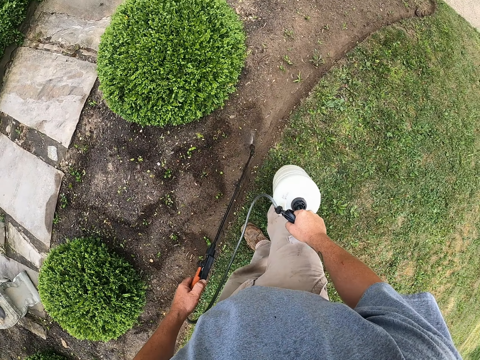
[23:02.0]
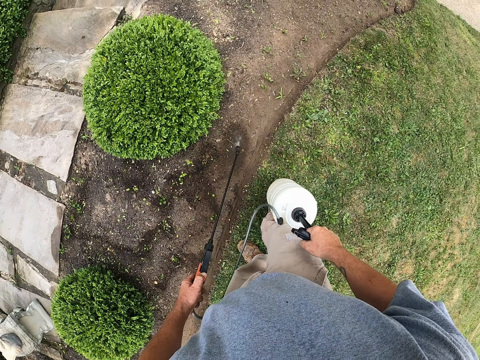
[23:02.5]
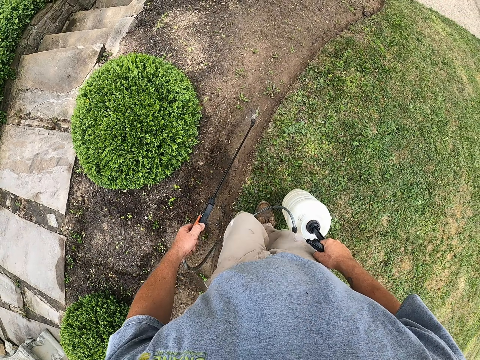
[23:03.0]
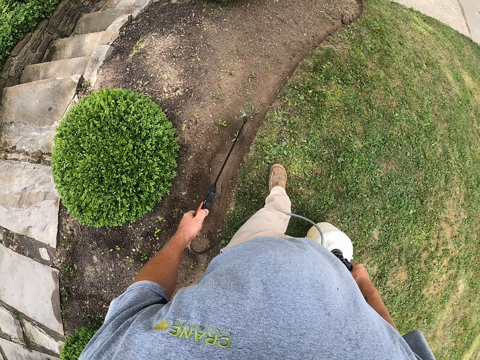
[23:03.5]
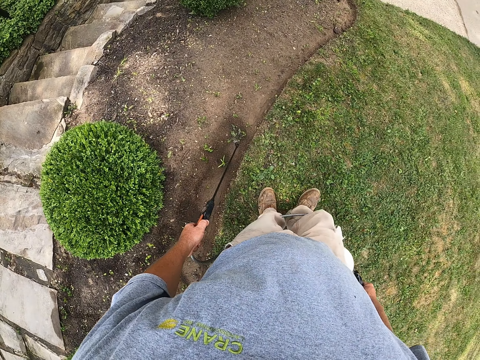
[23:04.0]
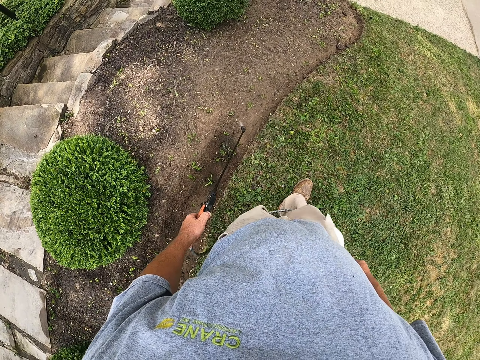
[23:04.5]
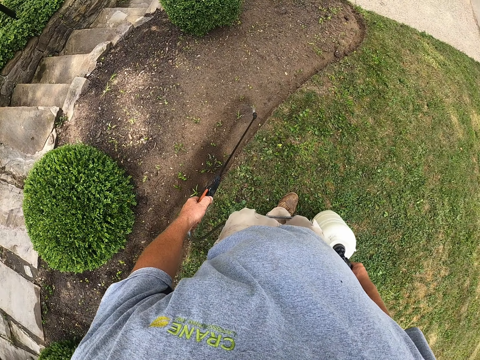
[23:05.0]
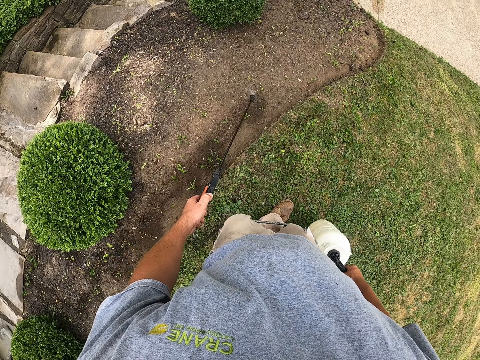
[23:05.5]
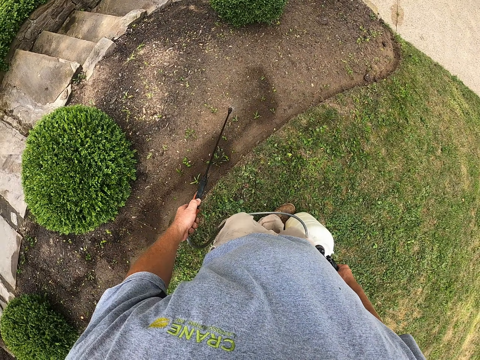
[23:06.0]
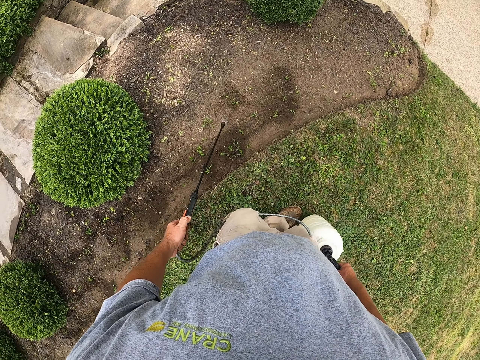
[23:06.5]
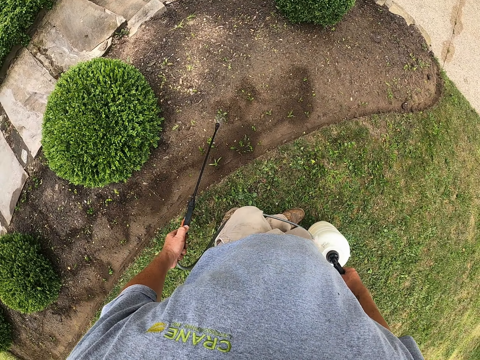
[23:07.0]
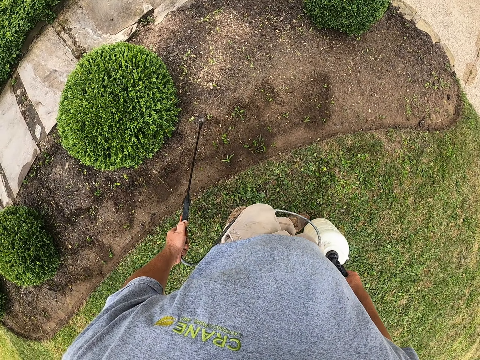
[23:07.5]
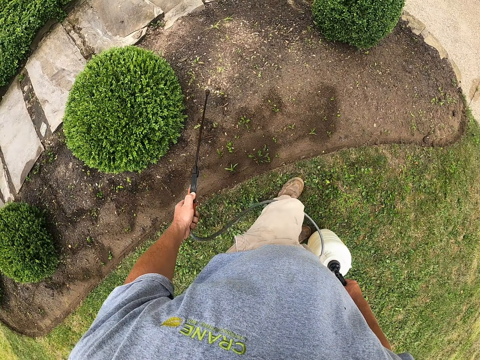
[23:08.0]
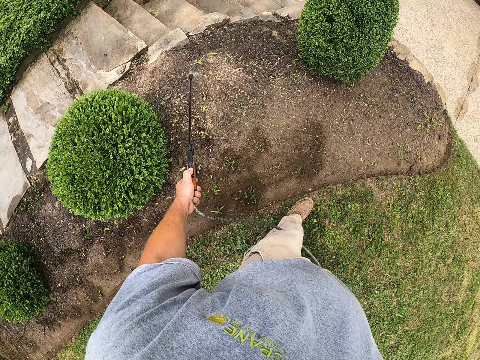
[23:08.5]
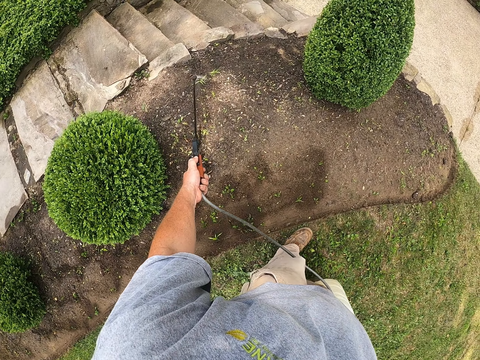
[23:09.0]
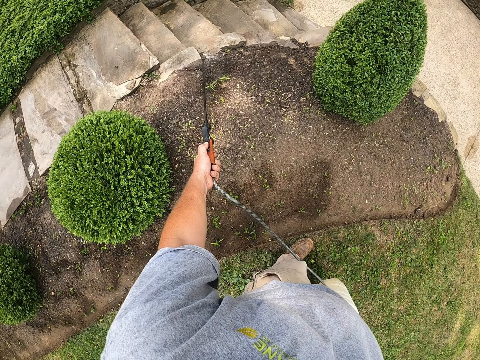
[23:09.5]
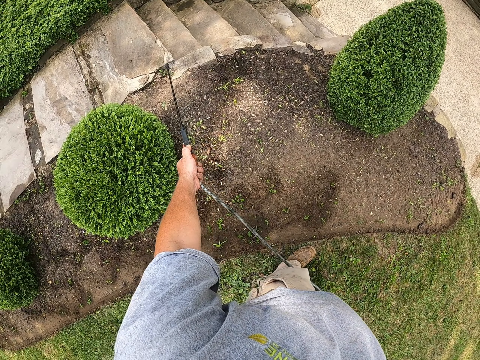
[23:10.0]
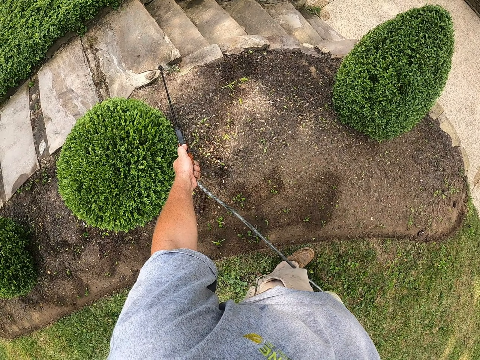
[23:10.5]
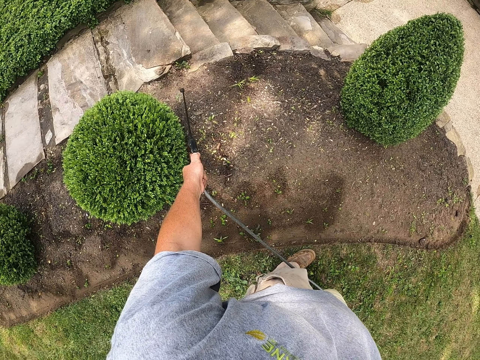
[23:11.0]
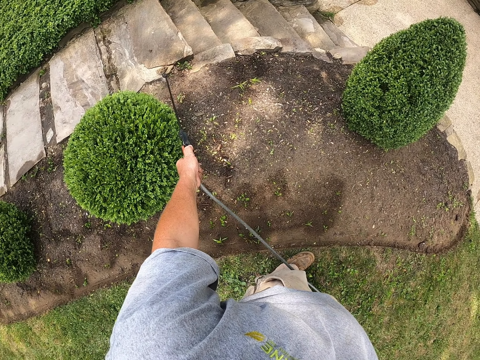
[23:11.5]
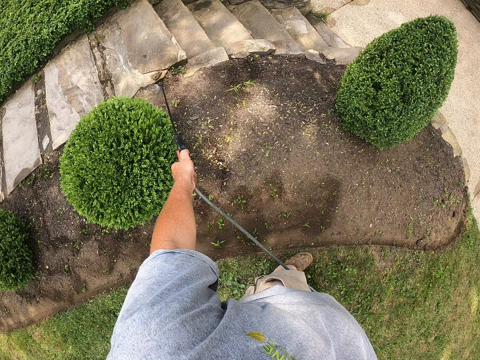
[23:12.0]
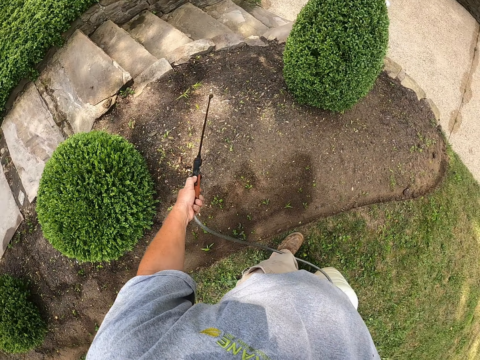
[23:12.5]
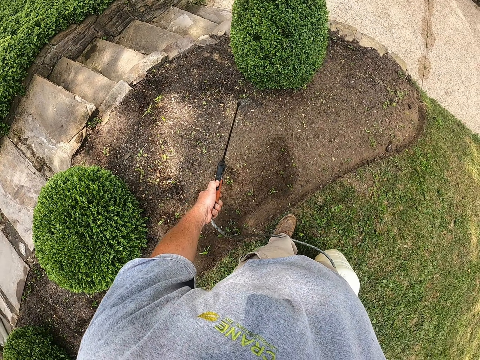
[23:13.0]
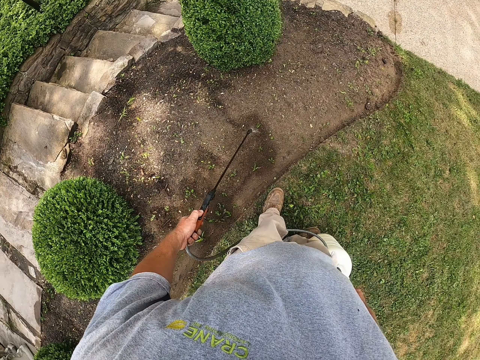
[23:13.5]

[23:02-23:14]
The camera wearer sprinkles water in the garden and walks in the garden. They sprinkle water in the garden and walk in the garden. They sprinkle water in the garden and walk in the garden. They sprinkle water in the garden and walk in the garden. They sprinkle water in the garden.

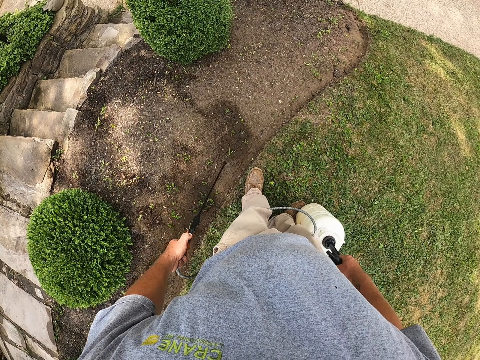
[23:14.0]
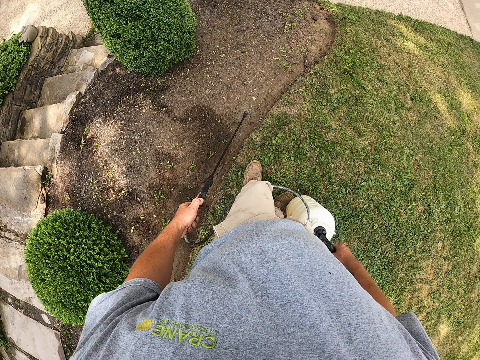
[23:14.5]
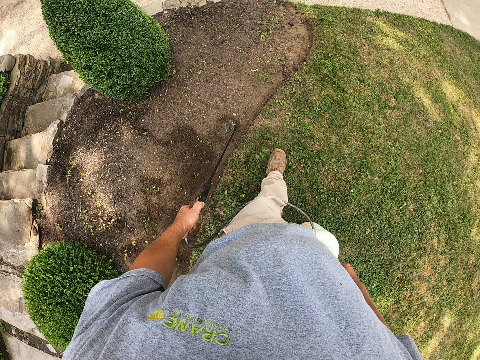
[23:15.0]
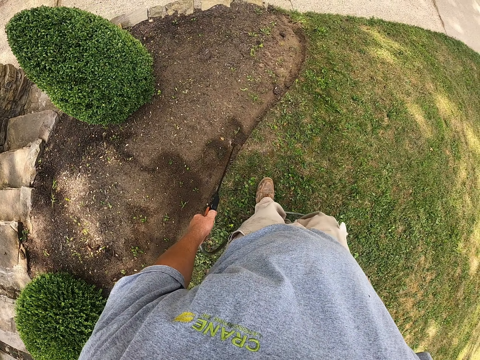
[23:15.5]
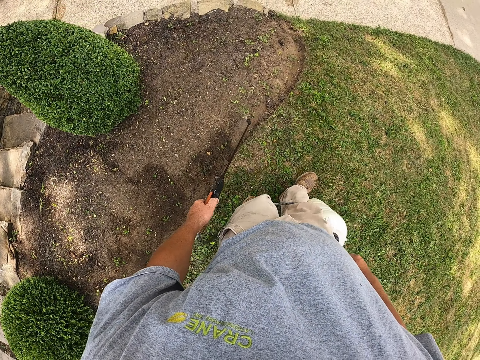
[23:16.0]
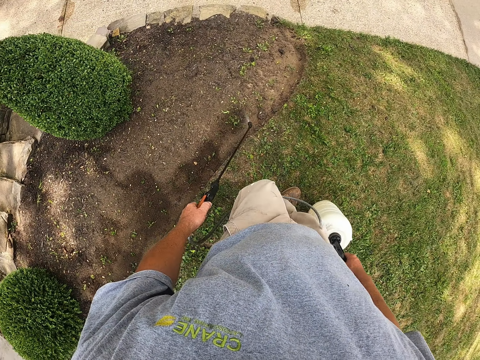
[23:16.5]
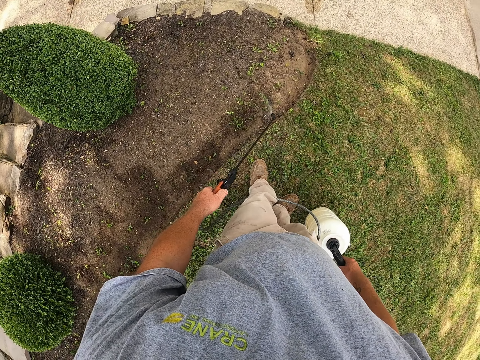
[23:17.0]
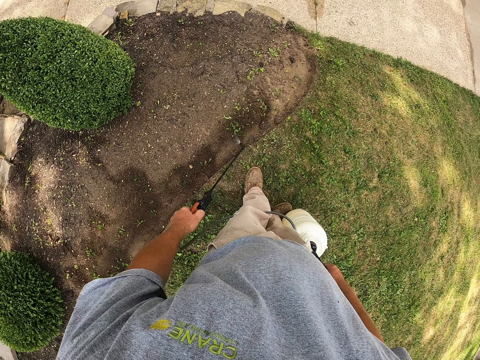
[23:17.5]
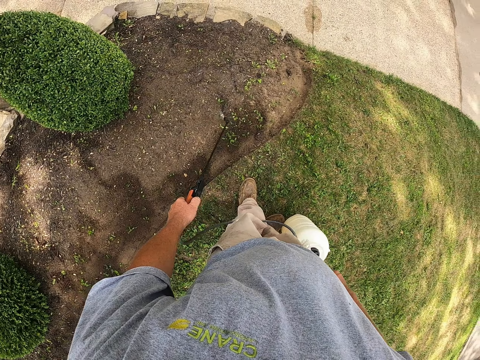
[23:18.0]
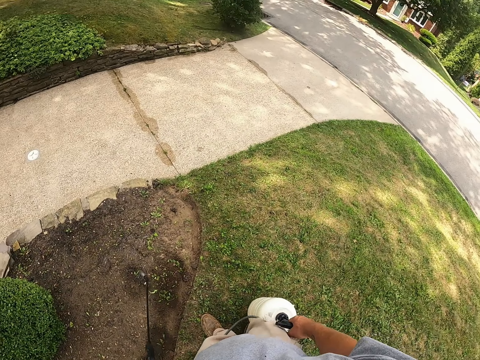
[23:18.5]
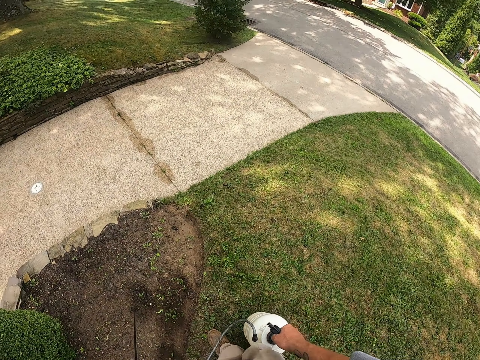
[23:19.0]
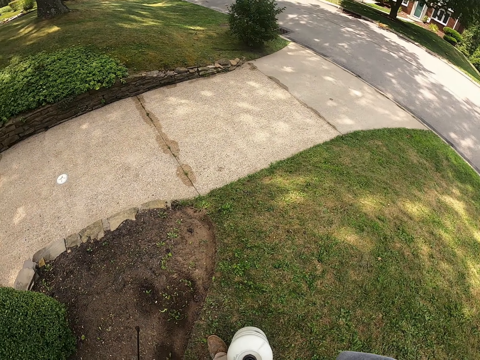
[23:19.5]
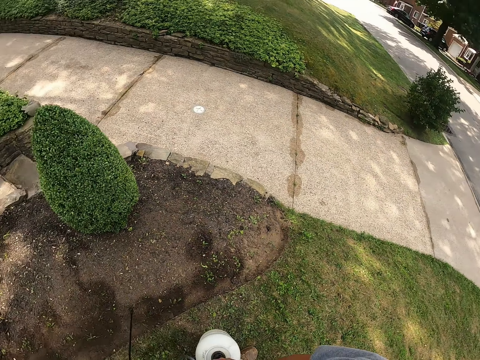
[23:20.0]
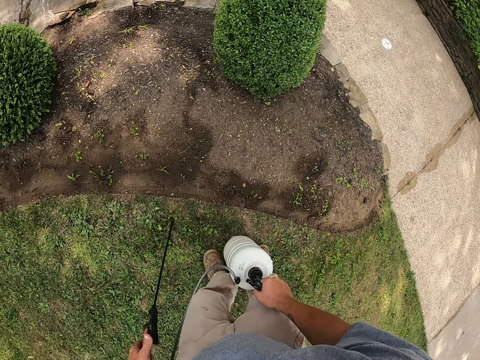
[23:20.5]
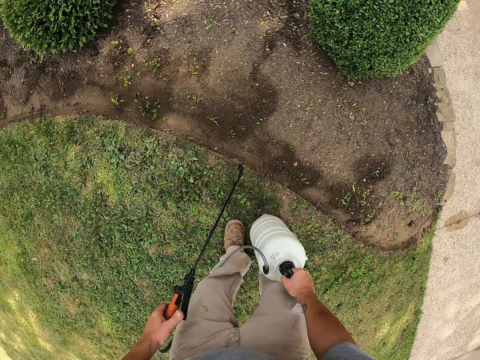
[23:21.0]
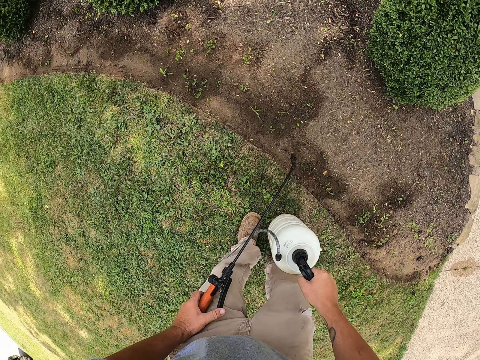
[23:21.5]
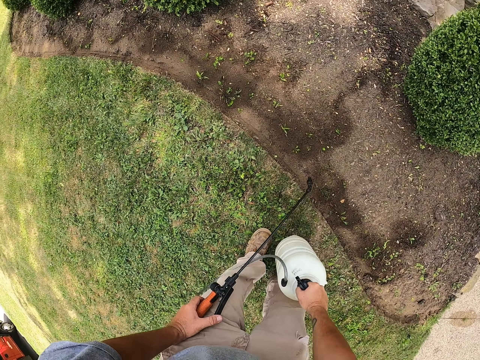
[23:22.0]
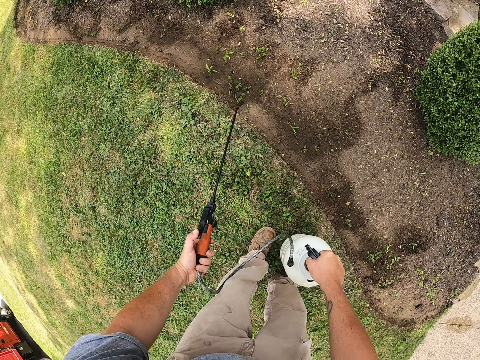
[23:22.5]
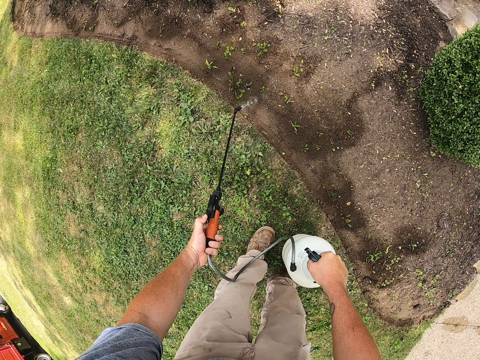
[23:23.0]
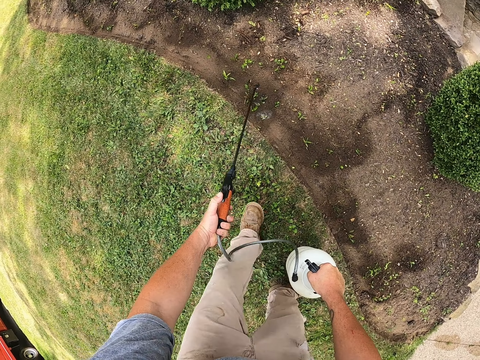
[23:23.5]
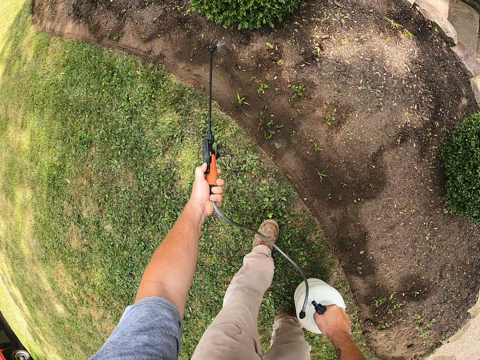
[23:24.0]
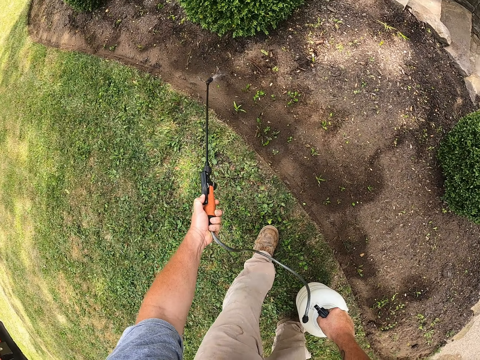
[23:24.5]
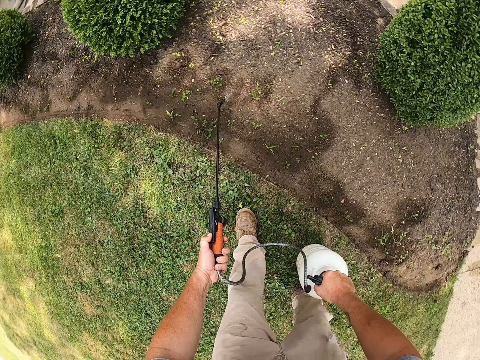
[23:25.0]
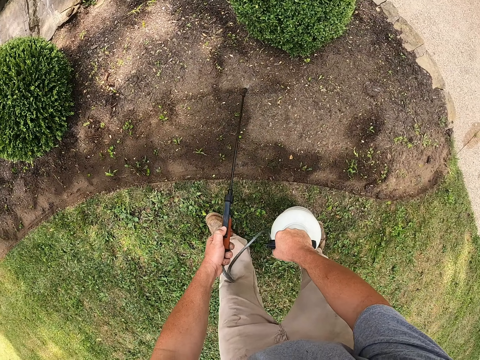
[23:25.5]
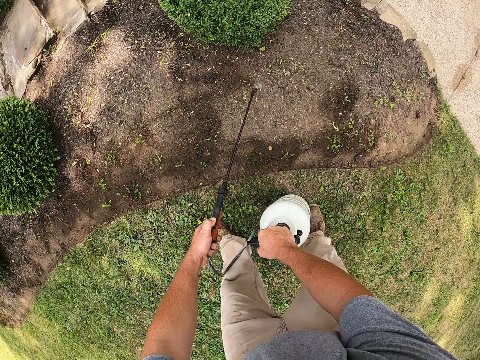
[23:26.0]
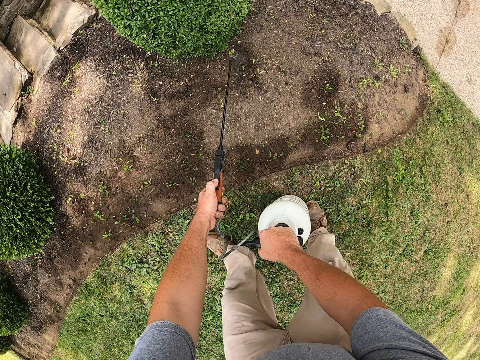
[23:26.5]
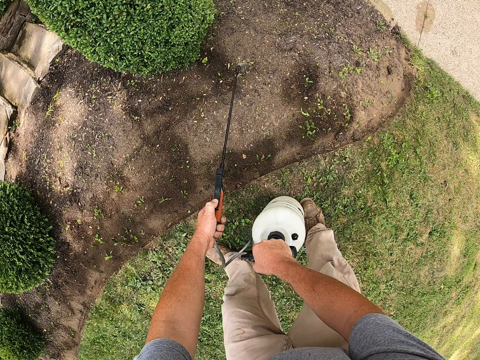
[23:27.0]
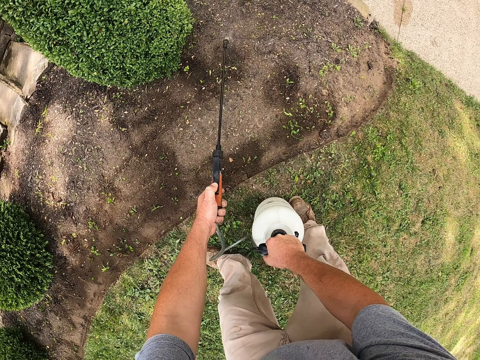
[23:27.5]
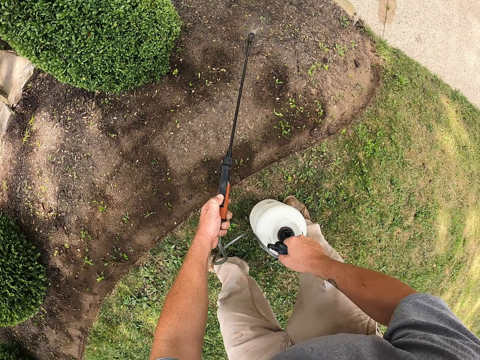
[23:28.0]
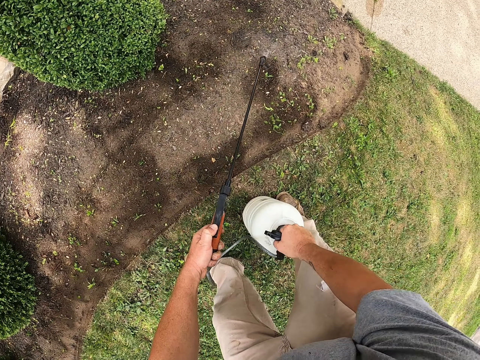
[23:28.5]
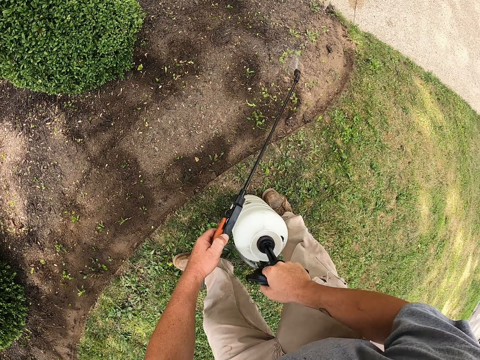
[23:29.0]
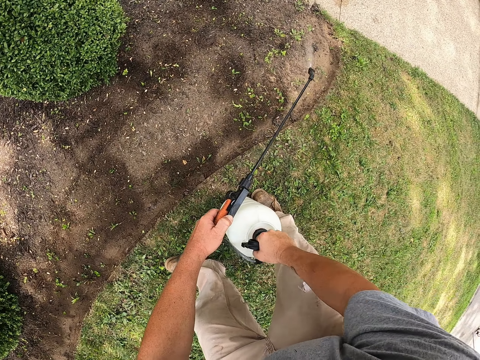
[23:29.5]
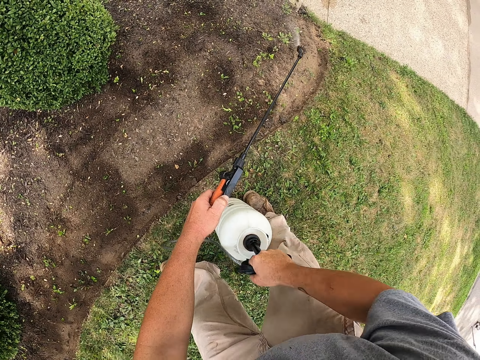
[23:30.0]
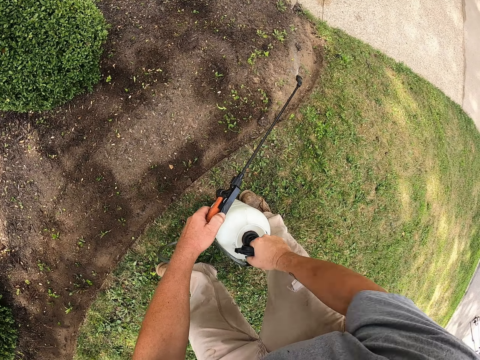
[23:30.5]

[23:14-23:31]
The camera wearer walks in the garden. He waters the garden. He turns around the garden. He looks around. He waters the garden. He turns around the garden. He waters the plants. He pumps the pesticide portable tank with his right hand. He sprays the garden. He pumps the pesticide portable tank with his right hand.
